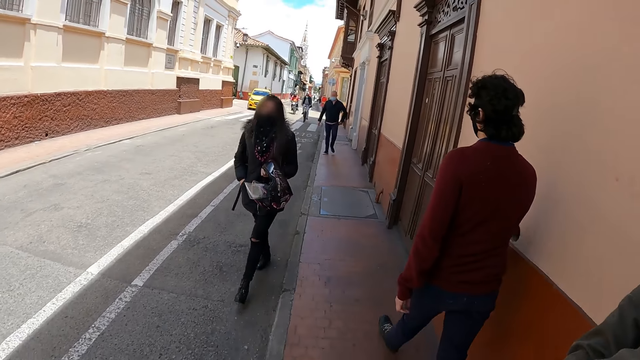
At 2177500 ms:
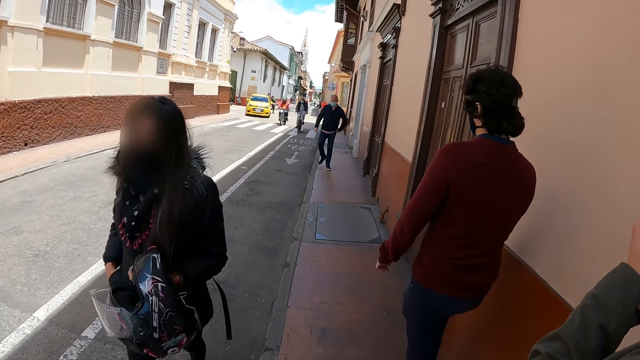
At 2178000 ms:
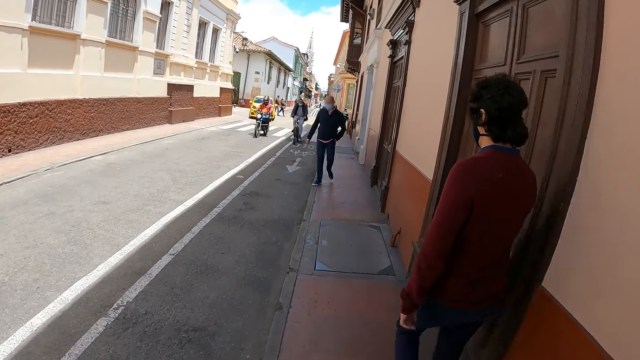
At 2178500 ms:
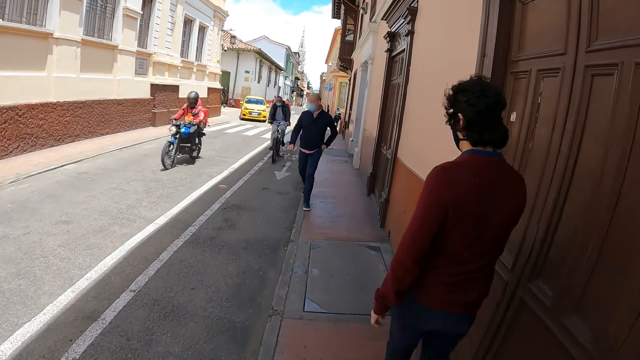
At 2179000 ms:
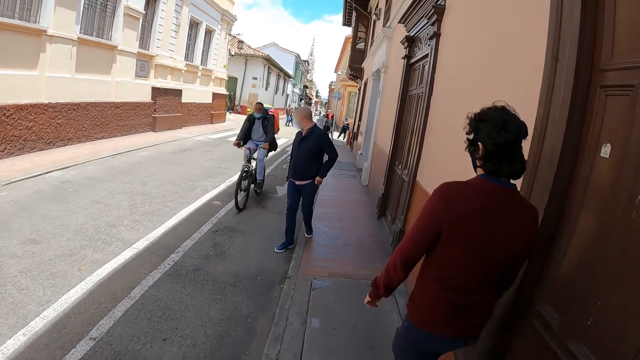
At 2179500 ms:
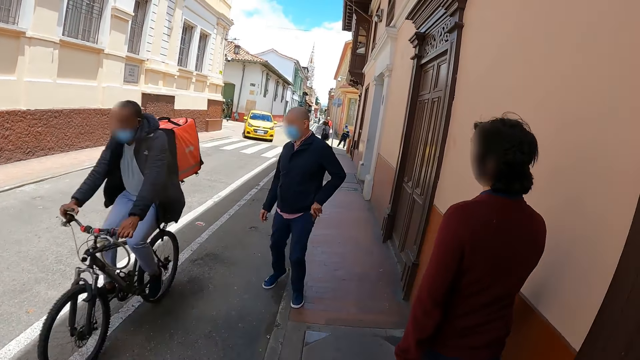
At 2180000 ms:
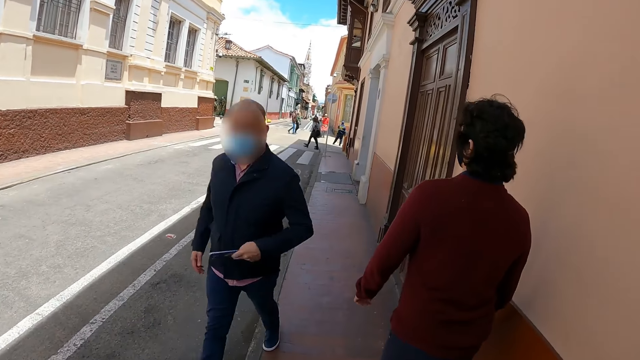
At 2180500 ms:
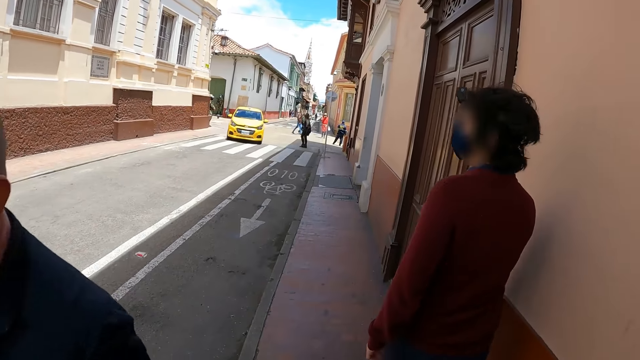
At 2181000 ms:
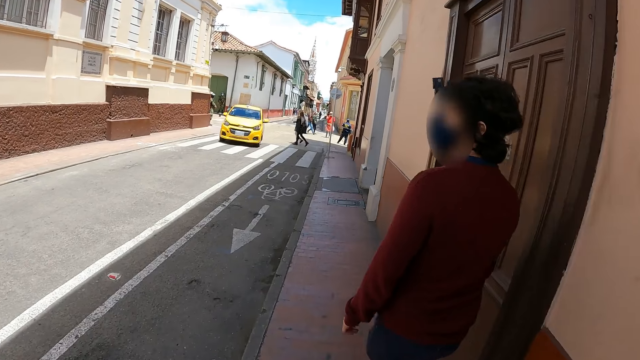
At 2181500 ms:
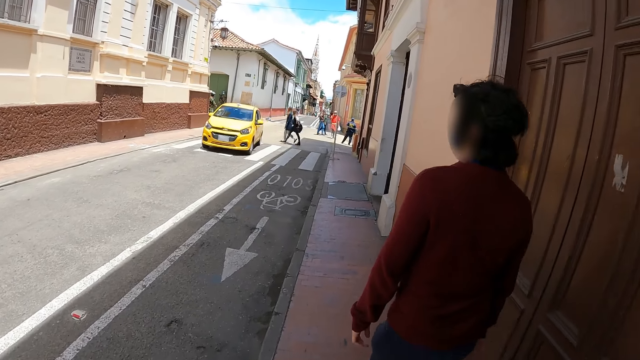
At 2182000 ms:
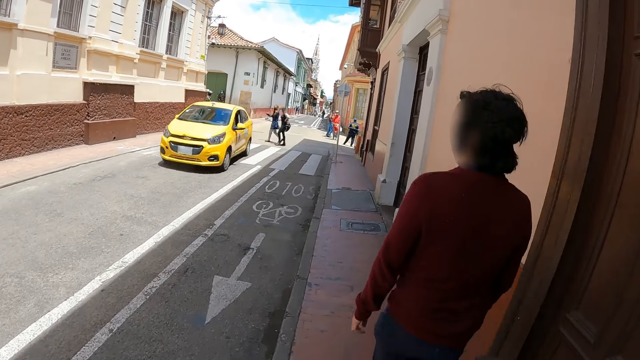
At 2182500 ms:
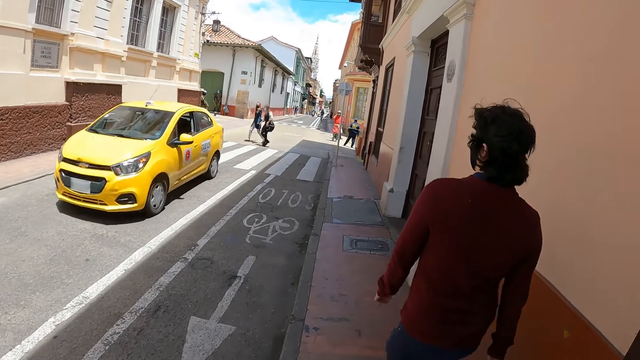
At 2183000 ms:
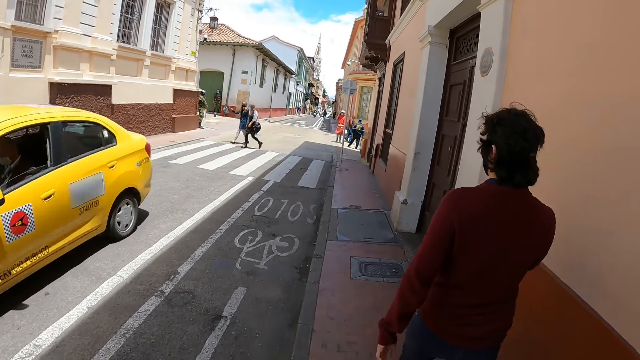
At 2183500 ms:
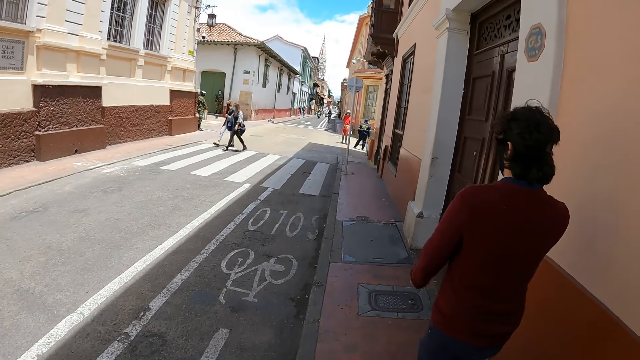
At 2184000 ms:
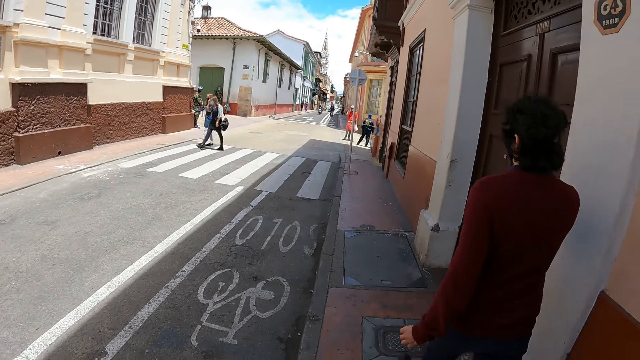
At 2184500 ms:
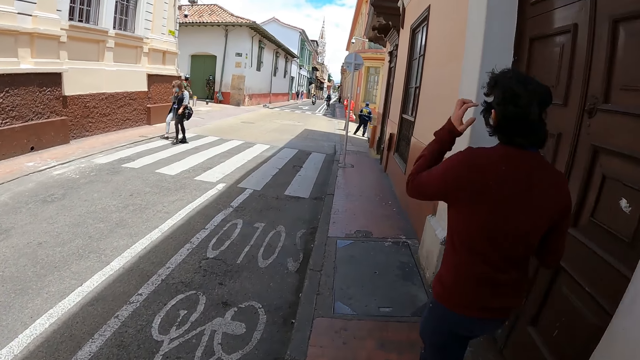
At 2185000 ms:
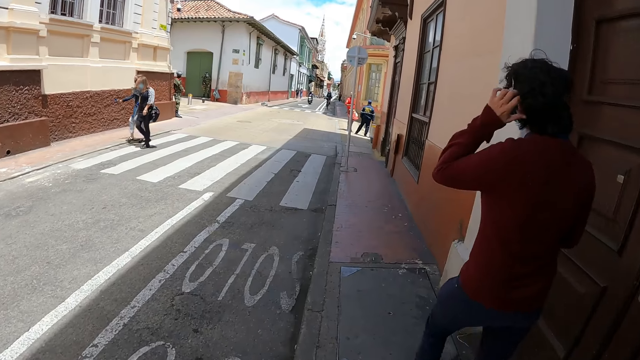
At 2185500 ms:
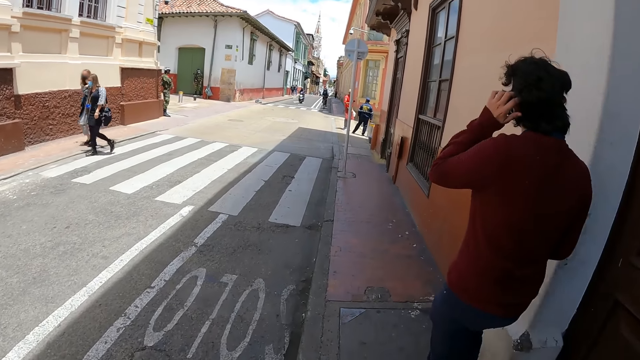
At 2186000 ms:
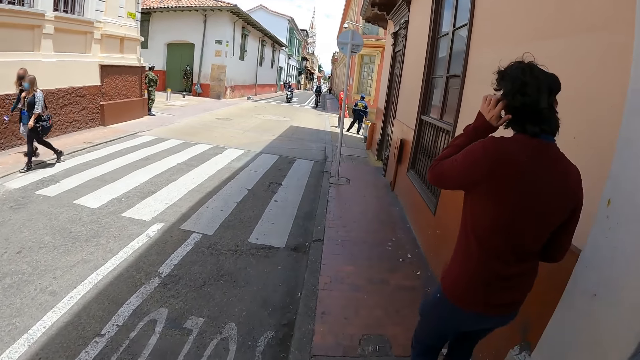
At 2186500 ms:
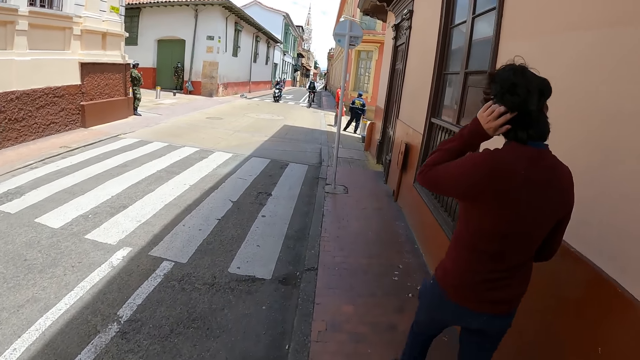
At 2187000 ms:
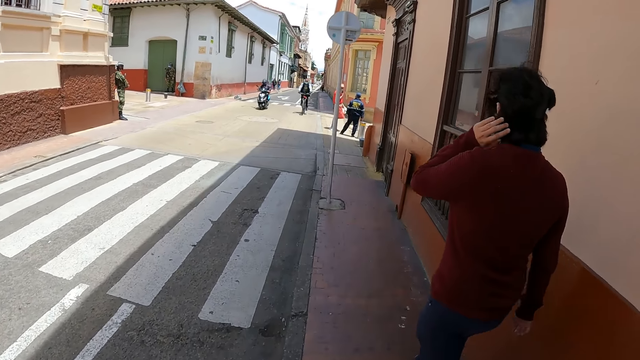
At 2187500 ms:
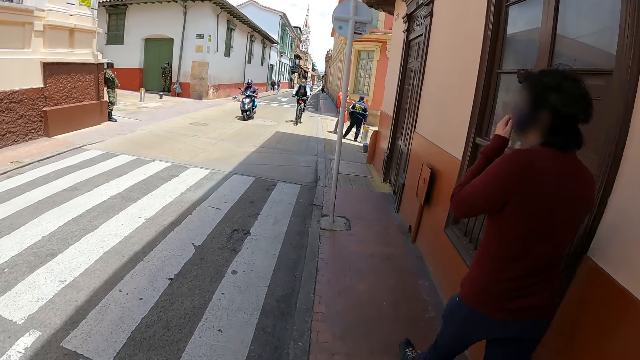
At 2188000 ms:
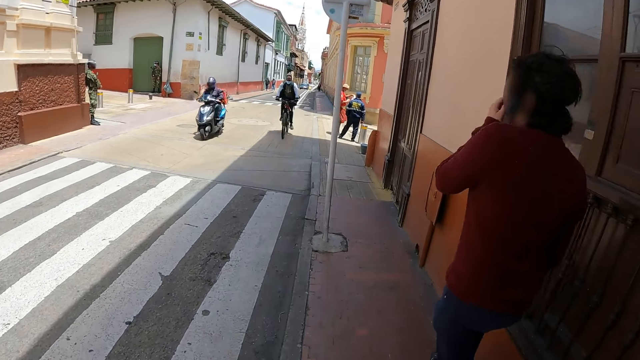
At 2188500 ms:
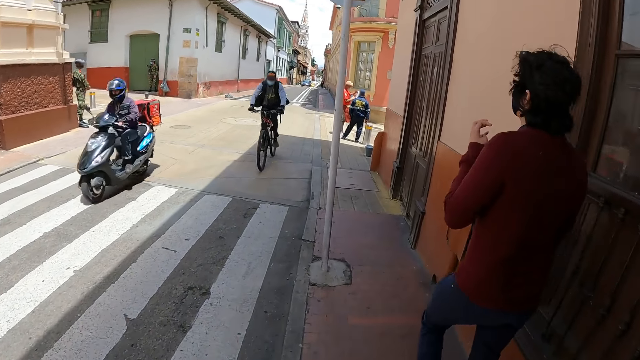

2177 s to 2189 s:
A man lifts his hand. The man touches the hair with the left hand.

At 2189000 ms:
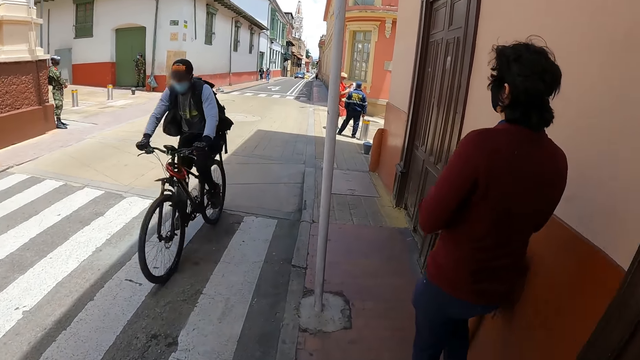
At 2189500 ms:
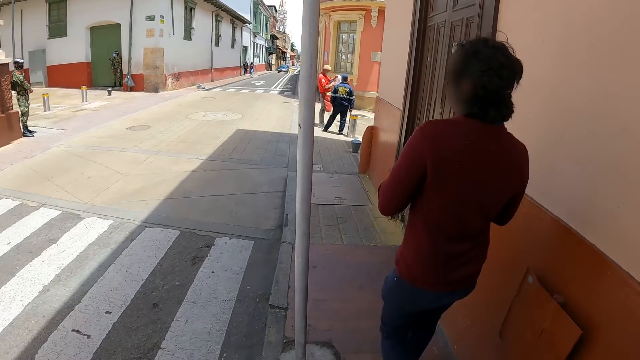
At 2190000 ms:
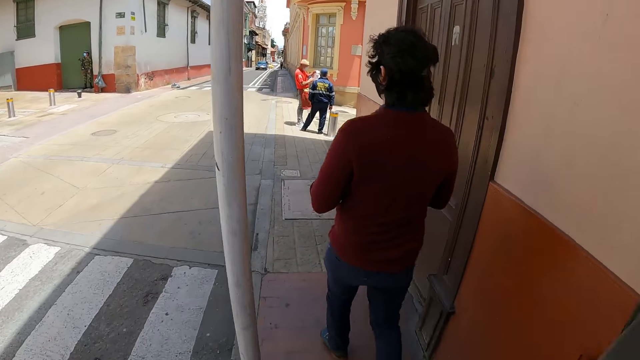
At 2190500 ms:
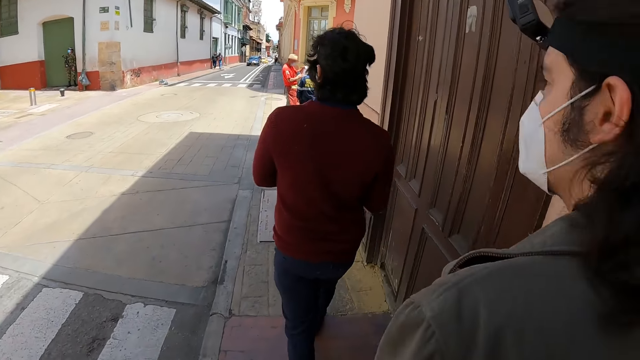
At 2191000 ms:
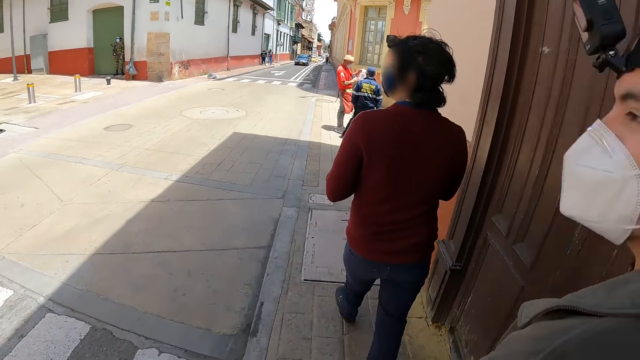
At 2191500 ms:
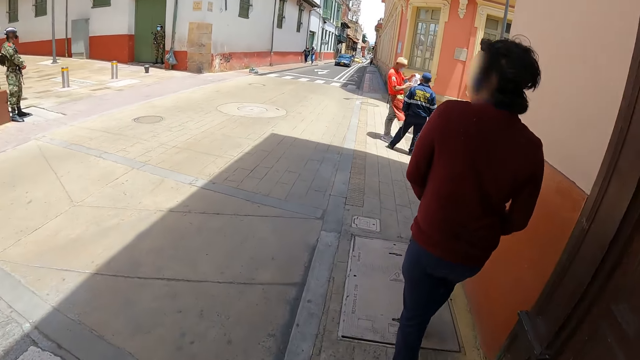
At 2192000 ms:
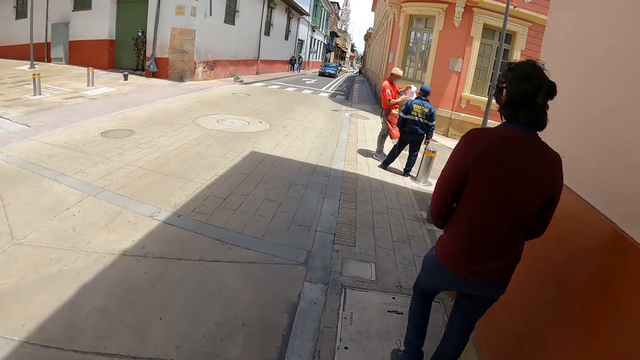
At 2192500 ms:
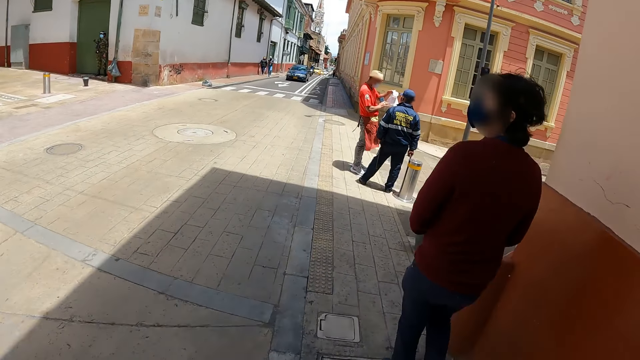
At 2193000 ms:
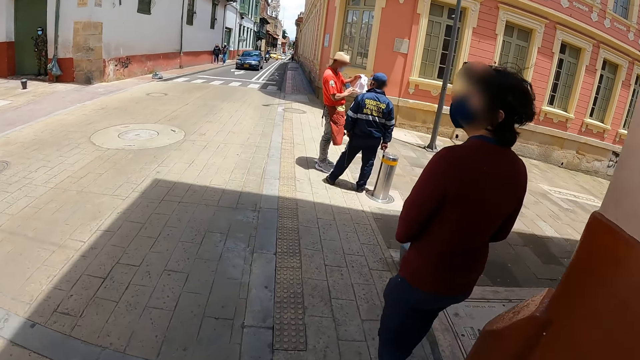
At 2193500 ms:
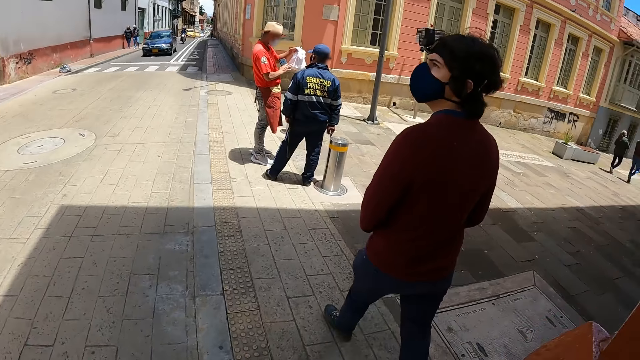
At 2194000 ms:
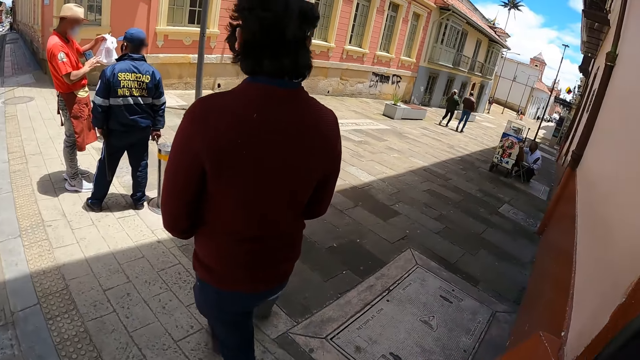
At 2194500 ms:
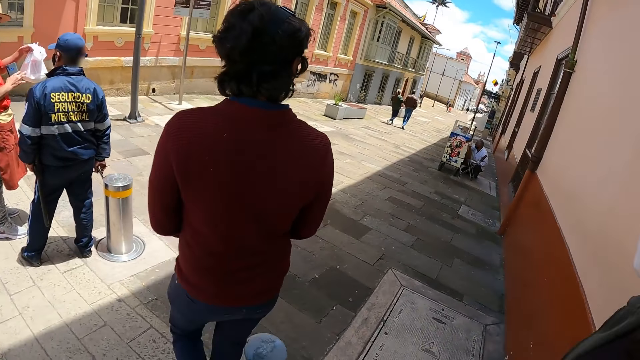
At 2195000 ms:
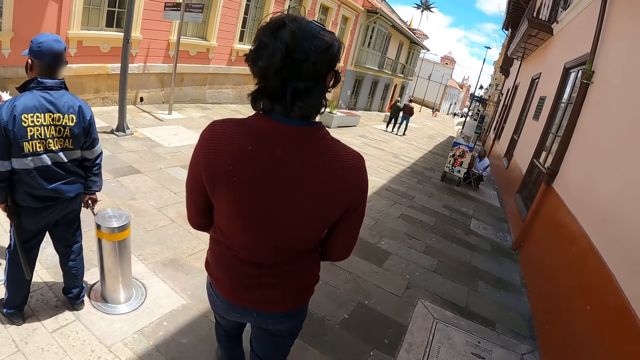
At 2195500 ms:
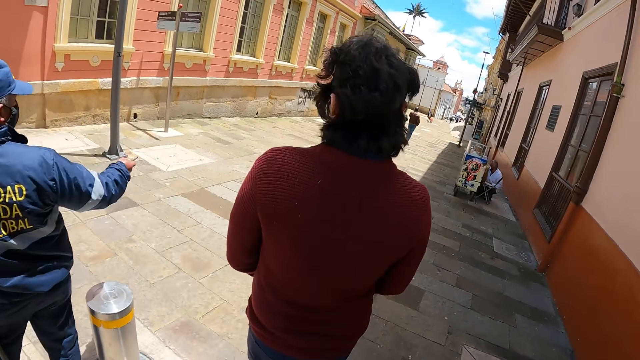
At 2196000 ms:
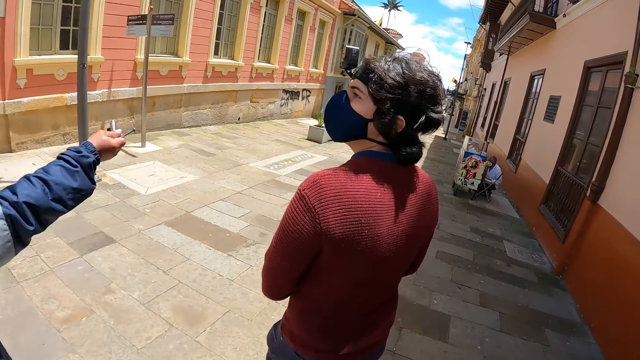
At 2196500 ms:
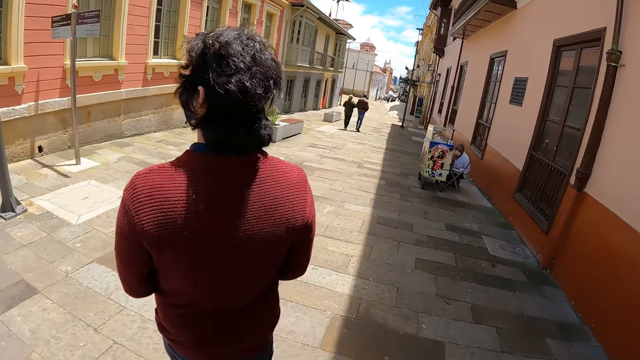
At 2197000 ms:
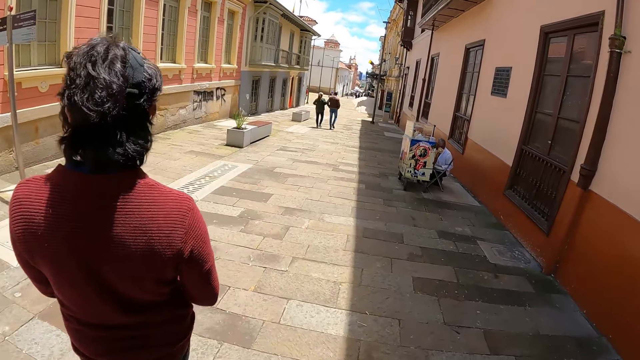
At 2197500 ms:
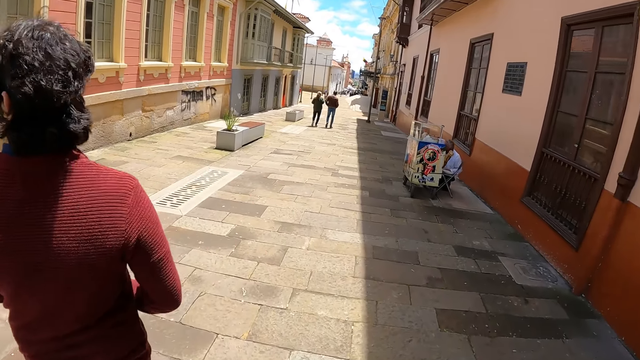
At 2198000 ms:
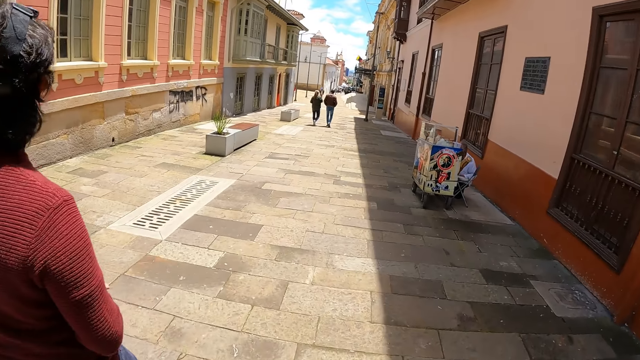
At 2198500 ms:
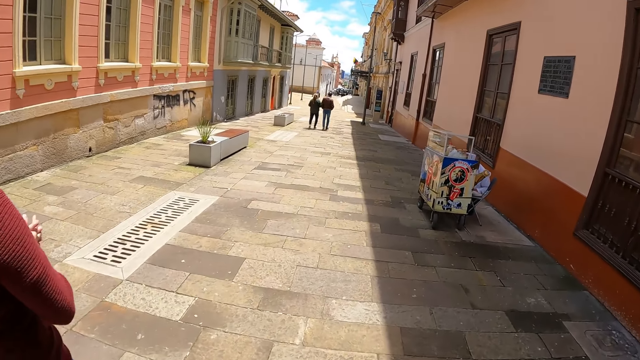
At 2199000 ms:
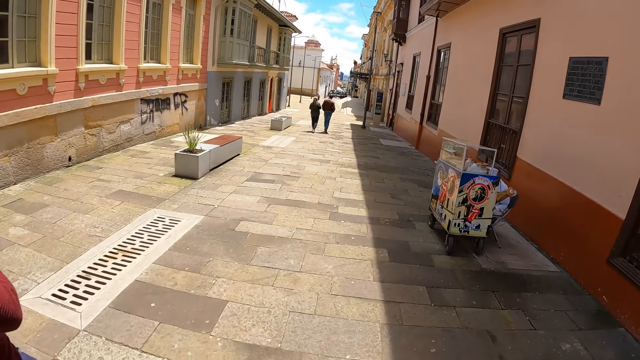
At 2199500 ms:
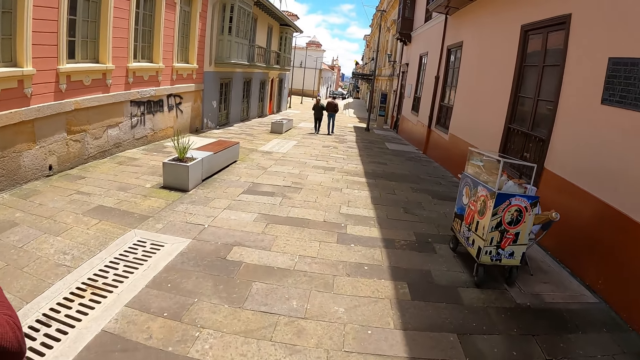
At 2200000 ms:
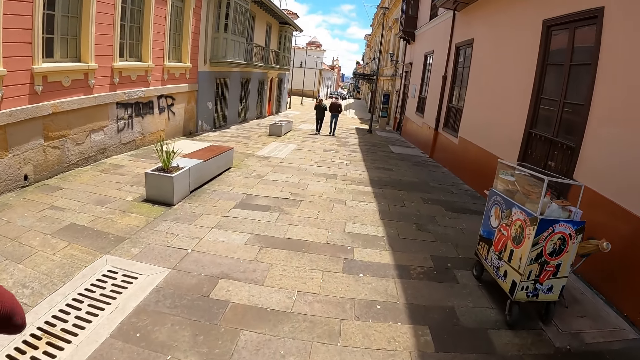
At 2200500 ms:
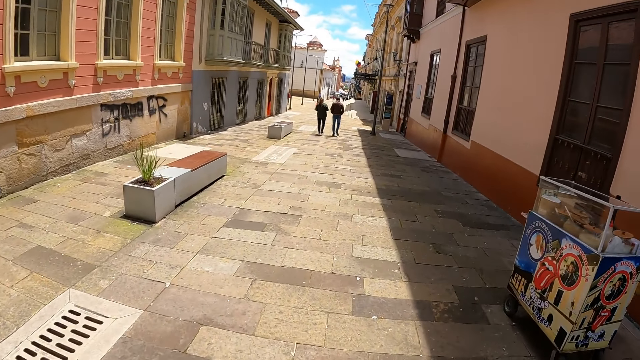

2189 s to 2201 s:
The camera wearer looks at a man. The man walks beside the camera wearer. The camera wearer walks around. They walk on the pavement.
